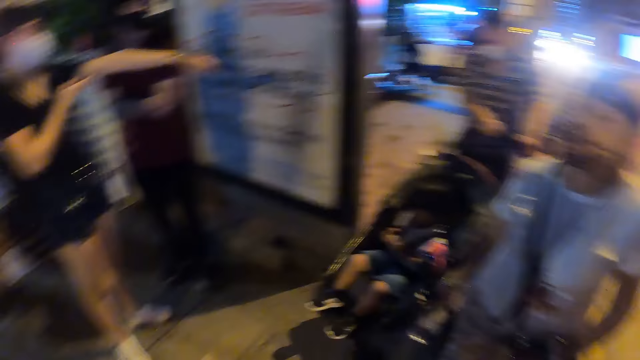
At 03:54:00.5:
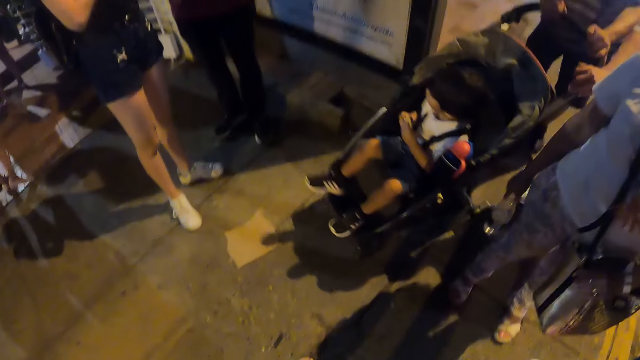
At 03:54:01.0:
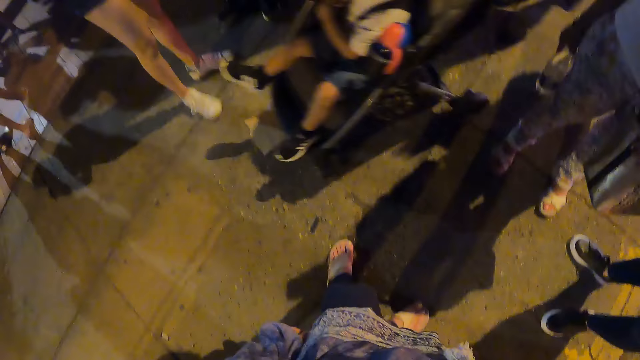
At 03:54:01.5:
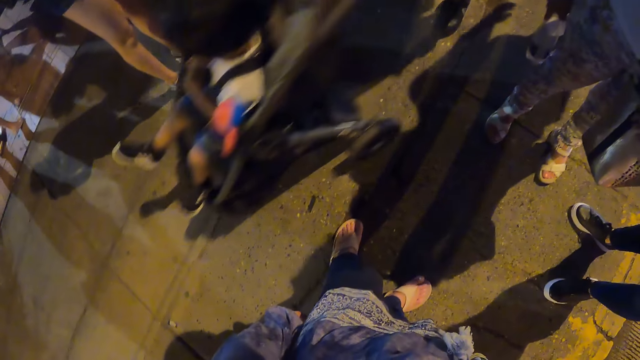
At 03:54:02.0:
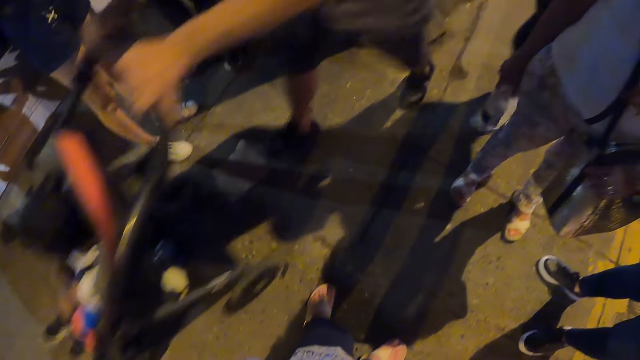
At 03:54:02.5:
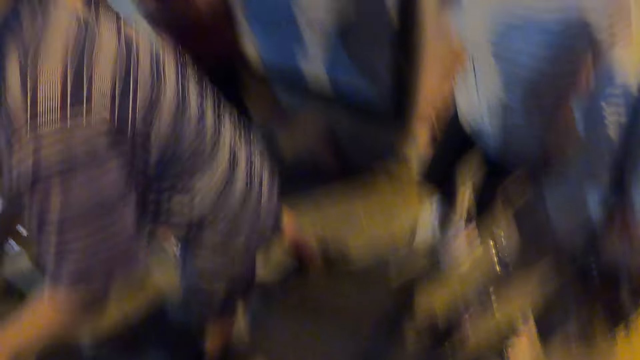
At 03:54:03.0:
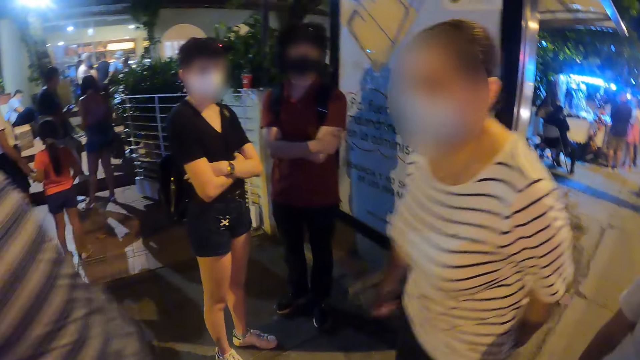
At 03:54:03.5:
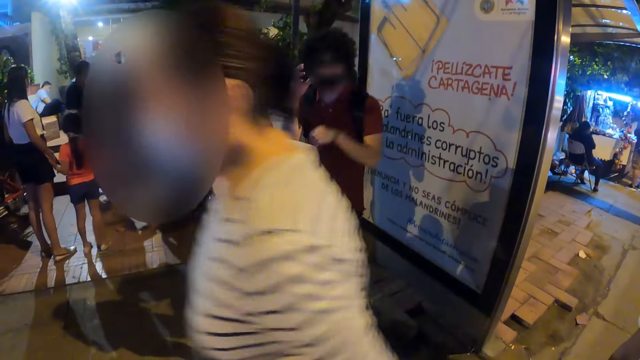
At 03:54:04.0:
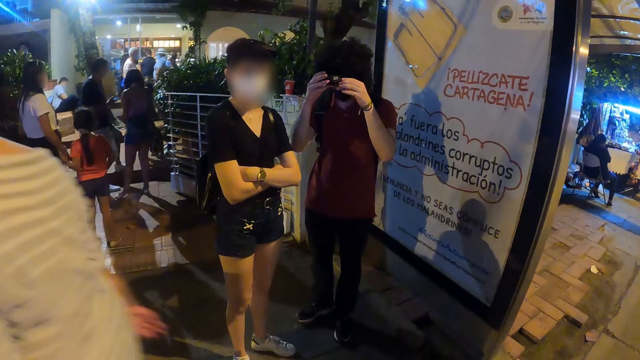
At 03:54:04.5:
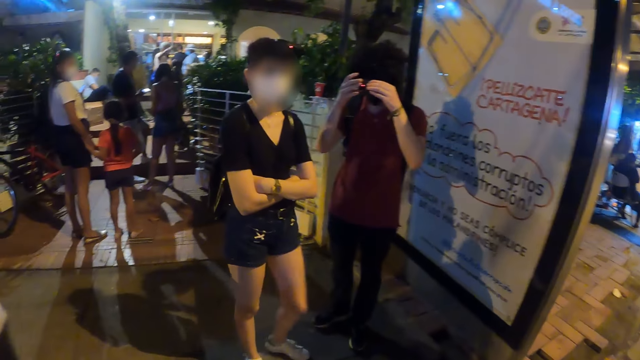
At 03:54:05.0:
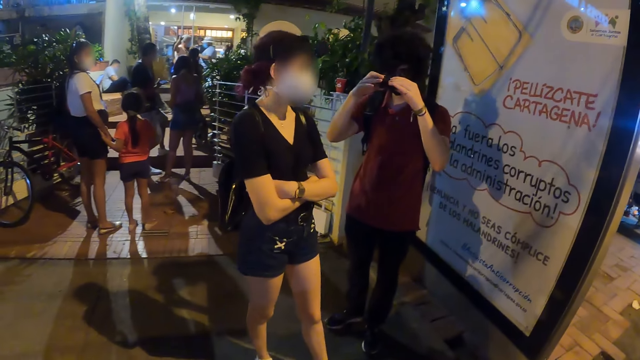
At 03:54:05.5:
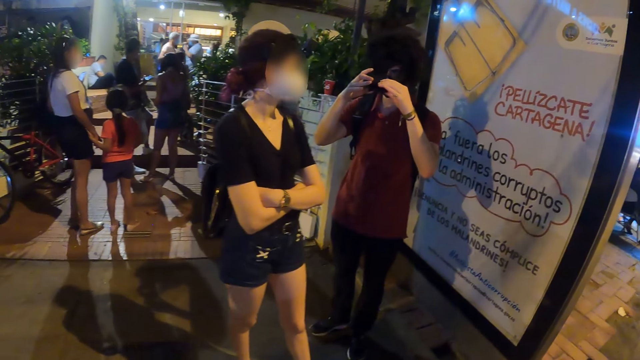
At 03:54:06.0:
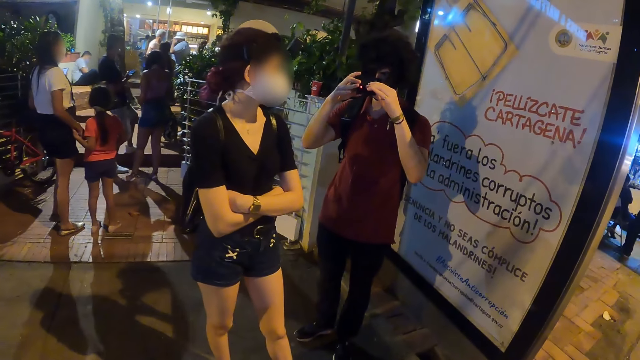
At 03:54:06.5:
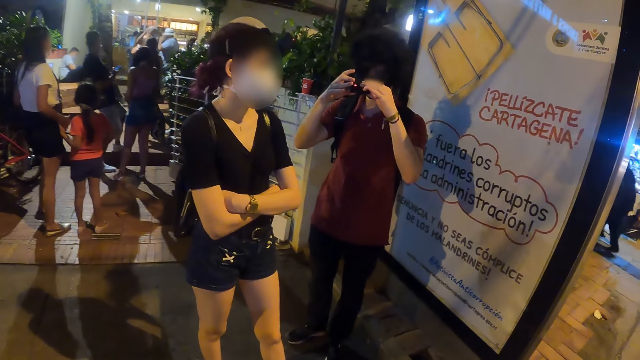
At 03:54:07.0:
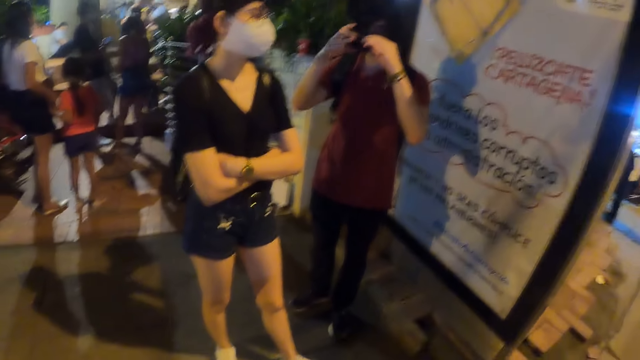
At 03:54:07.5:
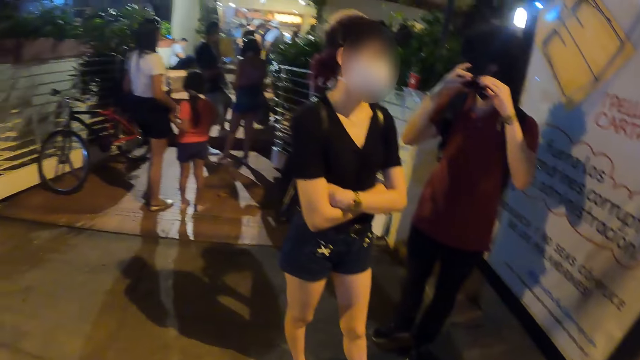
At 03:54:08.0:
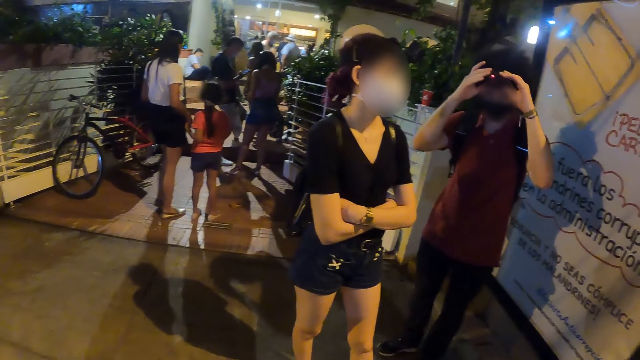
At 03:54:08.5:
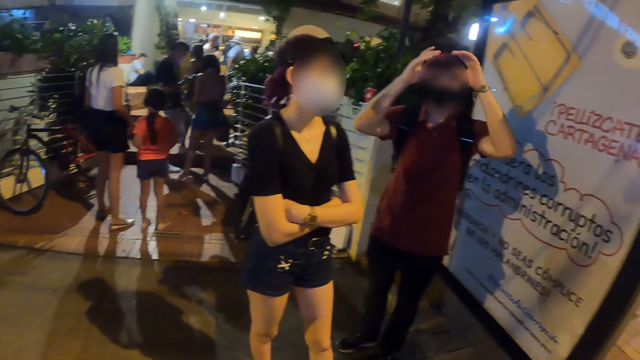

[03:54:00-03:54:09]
The camera wearer looks around. A man reaches for the camera and fixes his camera.

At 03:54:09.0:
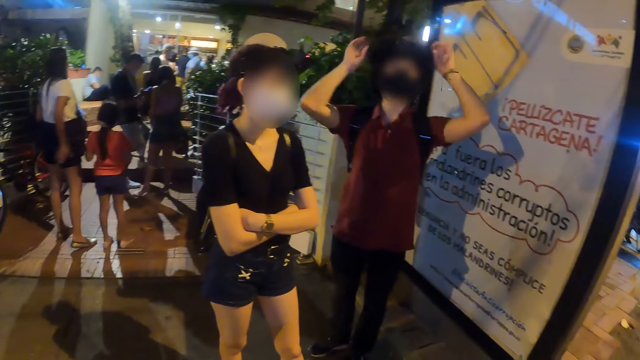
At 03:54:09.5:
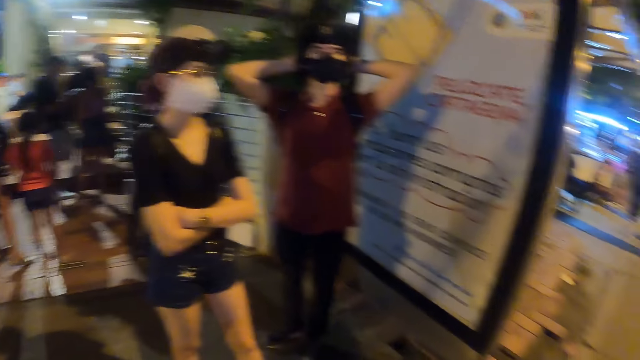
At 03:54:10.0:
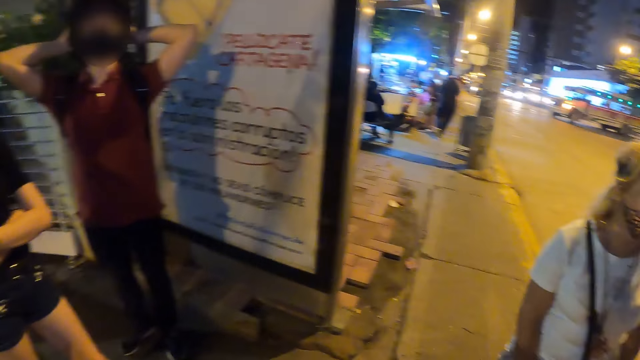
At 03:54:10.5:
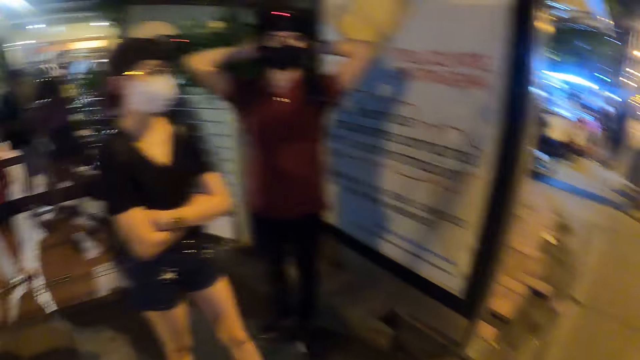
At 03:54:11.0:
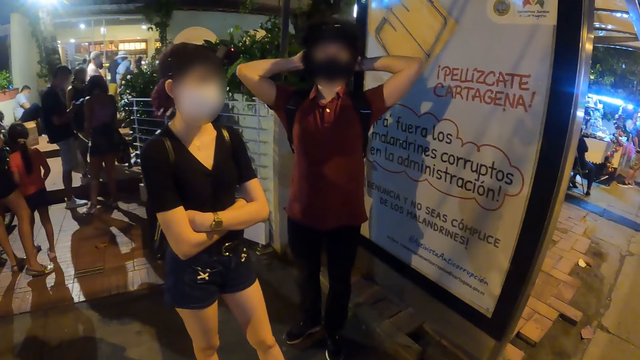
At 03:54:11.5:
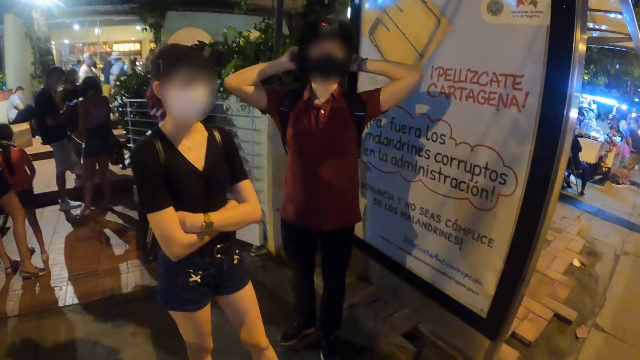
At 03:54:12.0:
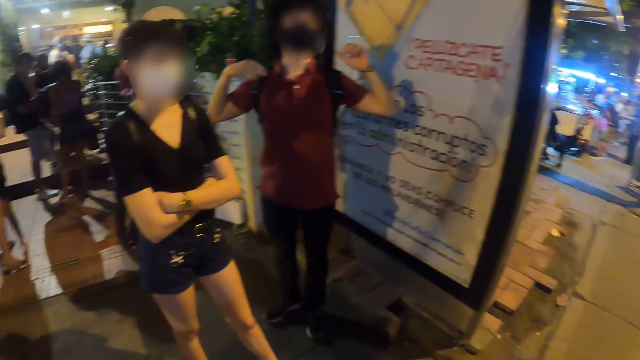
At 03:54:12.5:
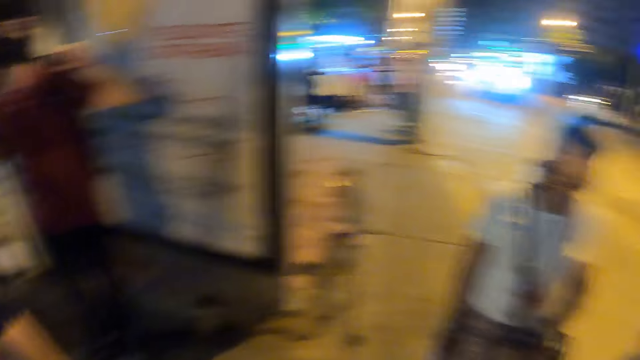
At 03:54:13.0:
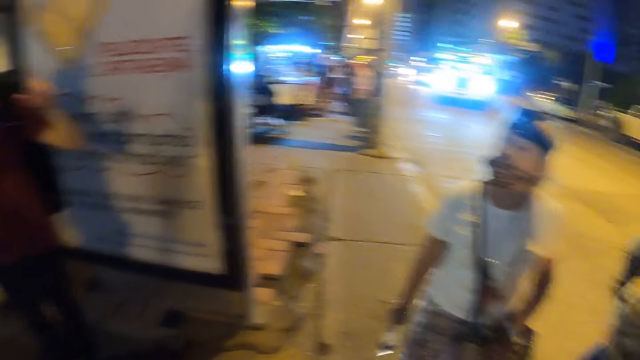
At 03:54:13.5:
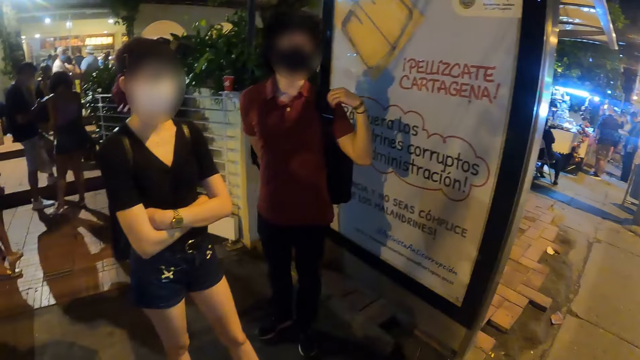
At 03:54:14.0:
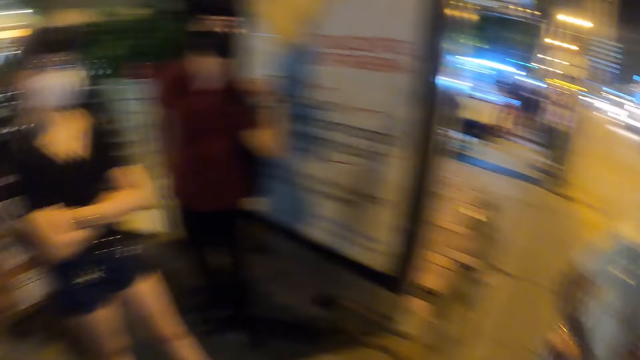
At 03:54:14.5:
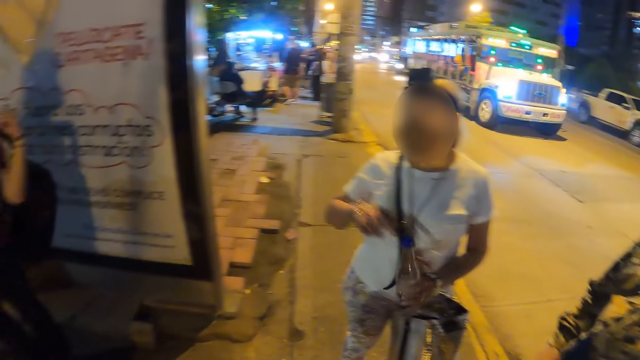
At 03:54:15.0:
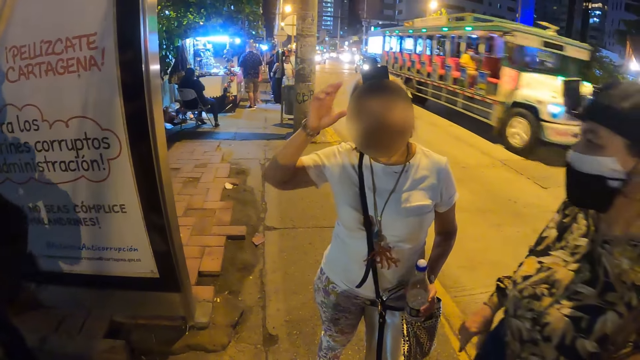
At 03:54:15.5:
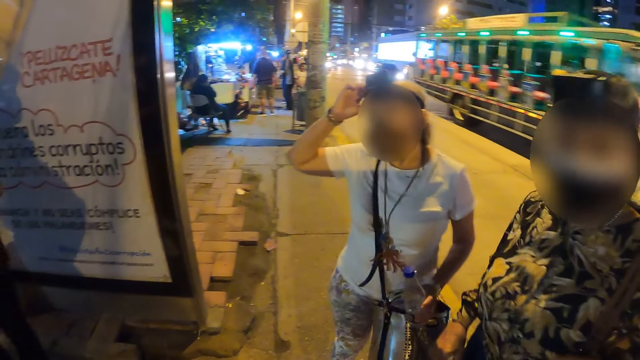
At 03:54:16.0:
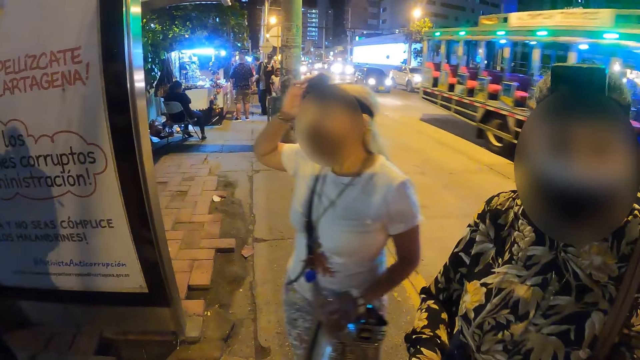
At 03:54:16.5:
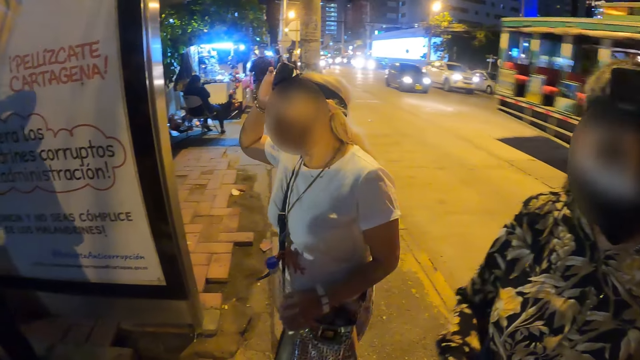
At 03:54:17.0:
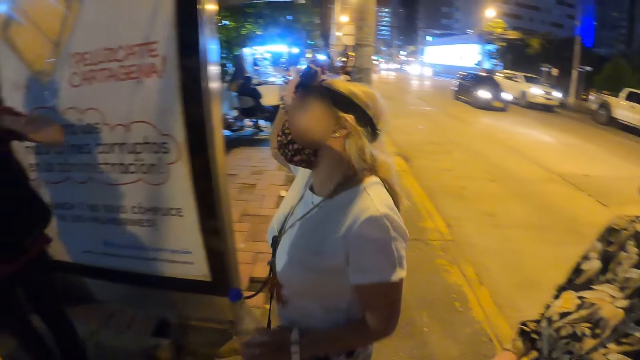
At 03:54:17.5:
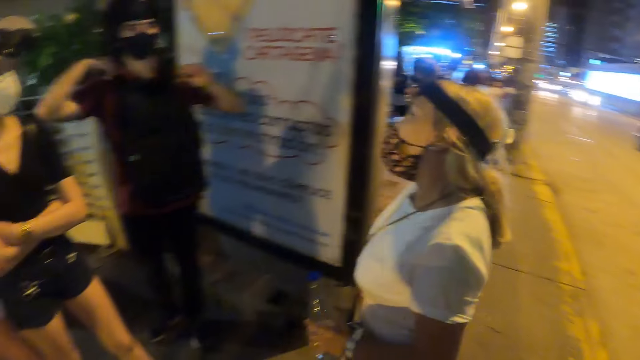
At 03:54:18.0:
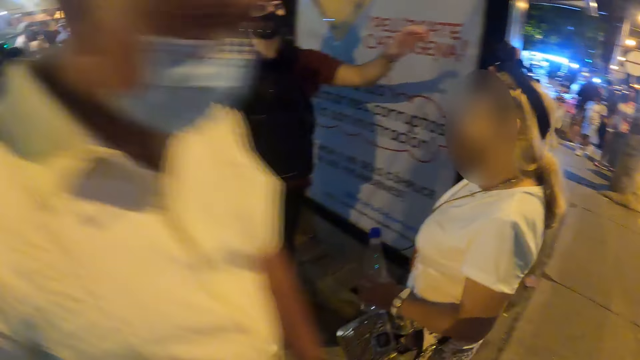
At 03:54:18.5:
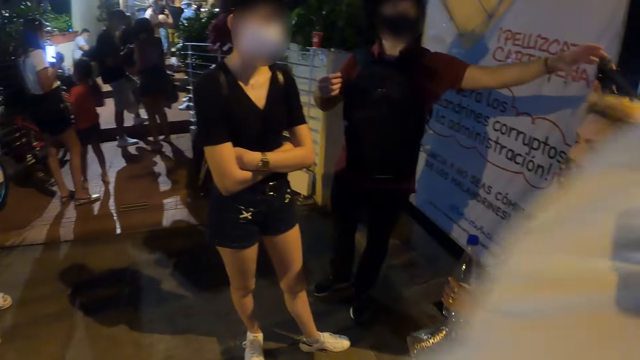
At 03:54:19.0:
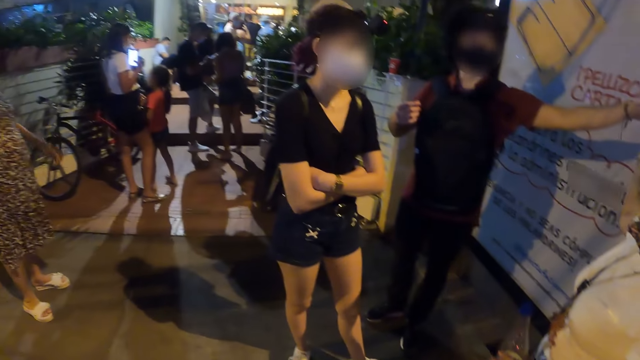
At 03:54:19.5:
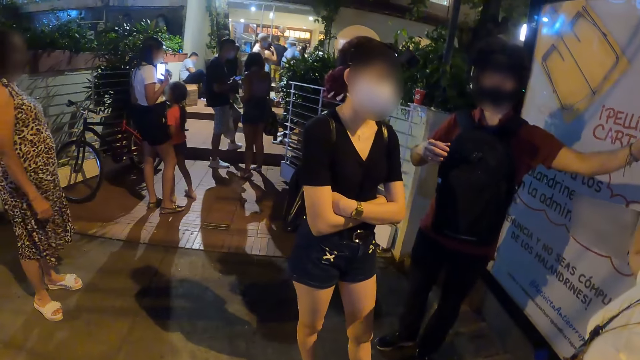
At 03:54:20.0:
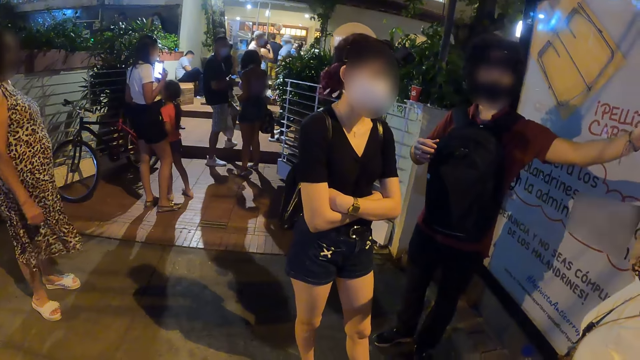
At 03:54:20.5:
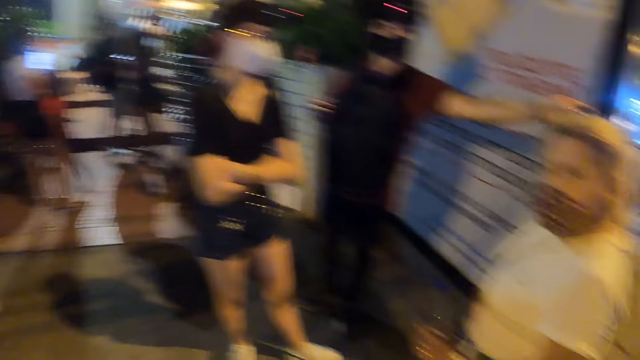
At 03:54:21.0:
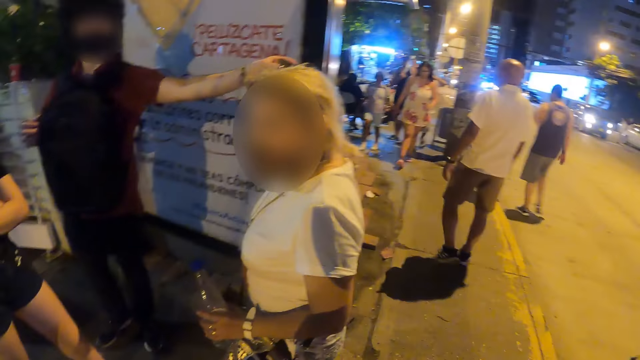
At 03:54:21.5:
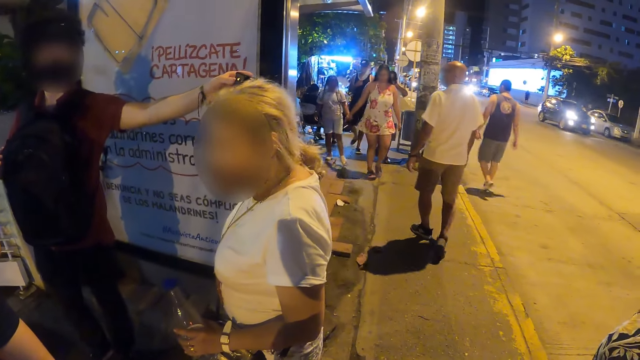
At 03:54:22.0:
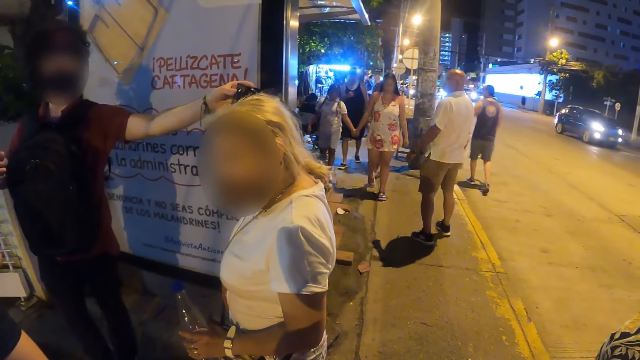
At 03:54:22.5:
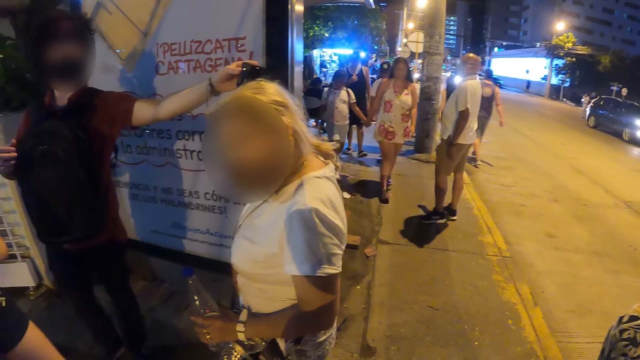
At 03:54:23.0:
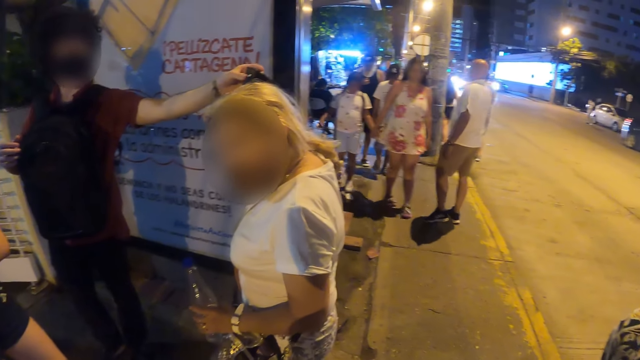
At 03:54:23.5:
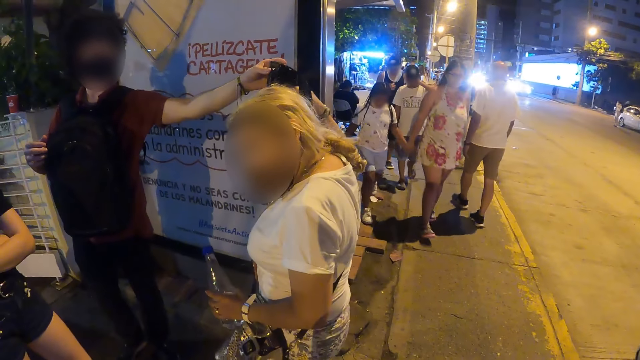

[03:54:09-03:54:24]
The camera wearer interacts with a man. The man pulls on his bag. The camera wearer looks around. A woman places the bottle in her left hand and reaches for the camera. The camera wearer looks at people in the building. They look around.
